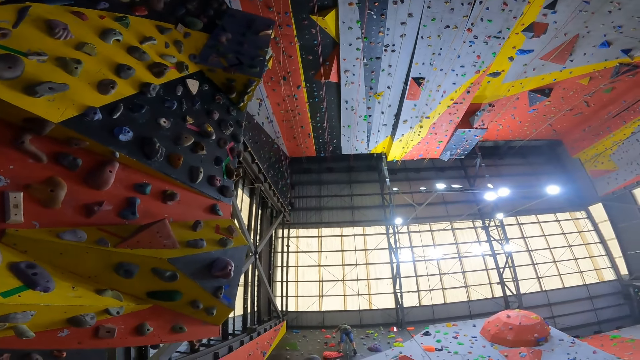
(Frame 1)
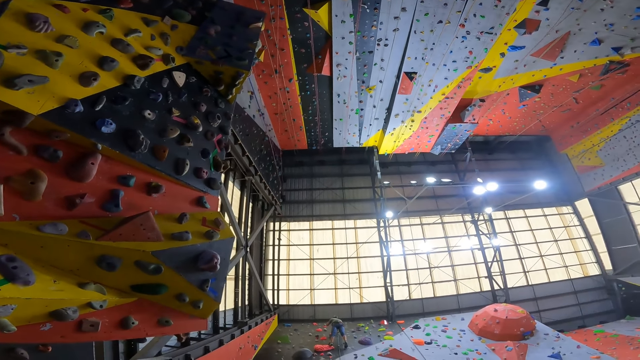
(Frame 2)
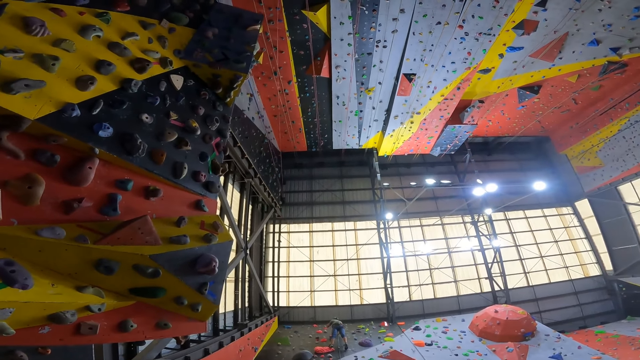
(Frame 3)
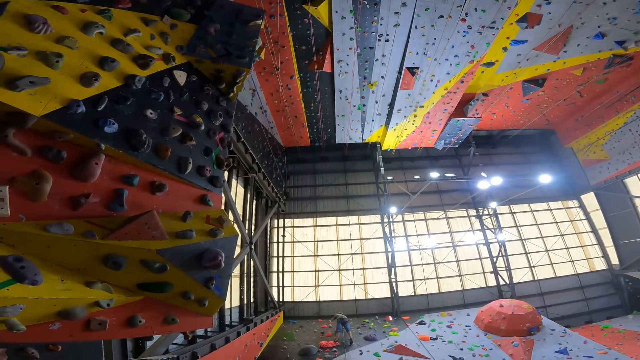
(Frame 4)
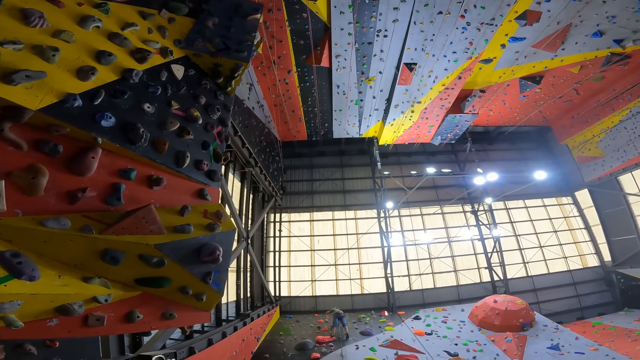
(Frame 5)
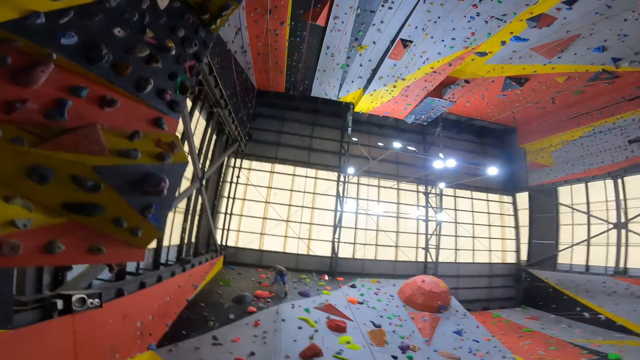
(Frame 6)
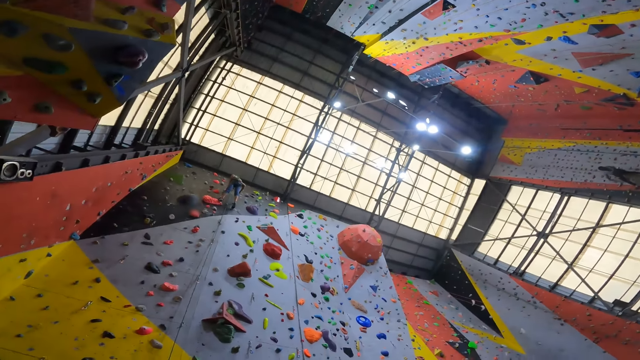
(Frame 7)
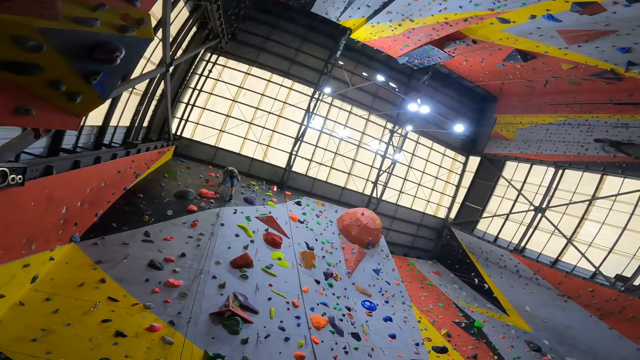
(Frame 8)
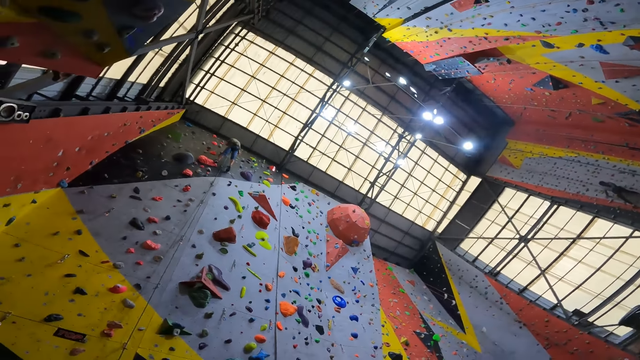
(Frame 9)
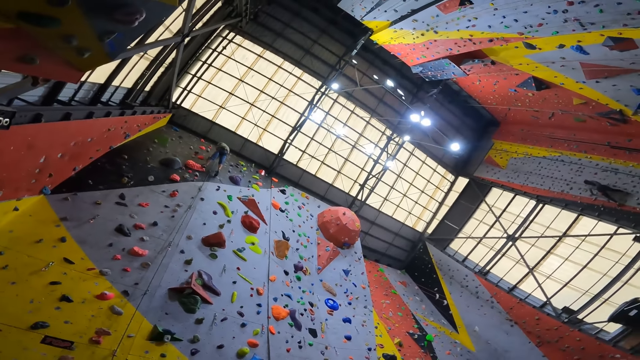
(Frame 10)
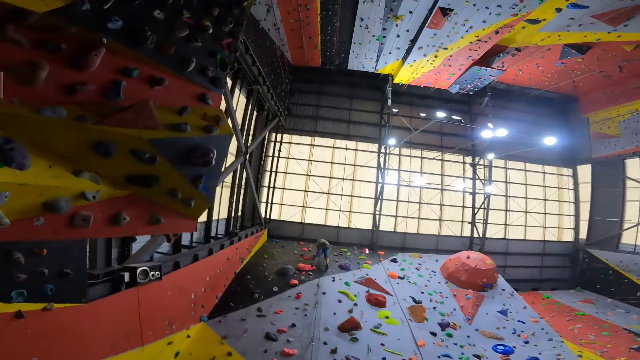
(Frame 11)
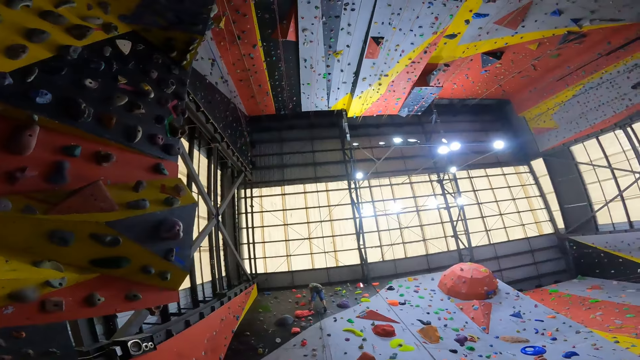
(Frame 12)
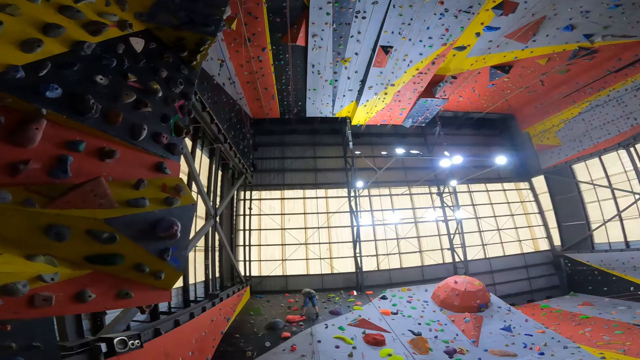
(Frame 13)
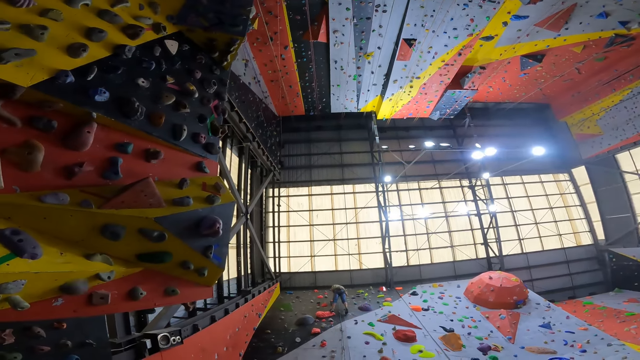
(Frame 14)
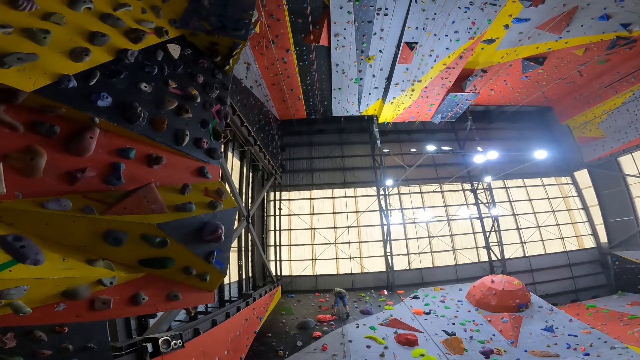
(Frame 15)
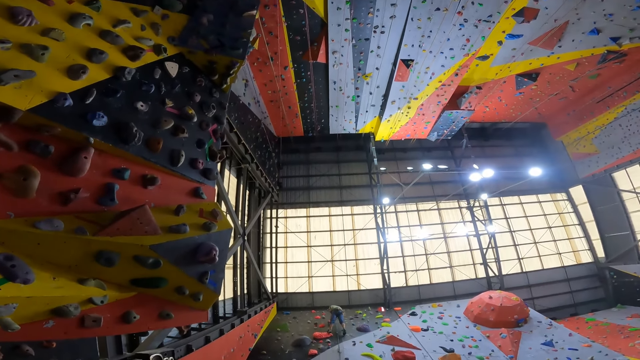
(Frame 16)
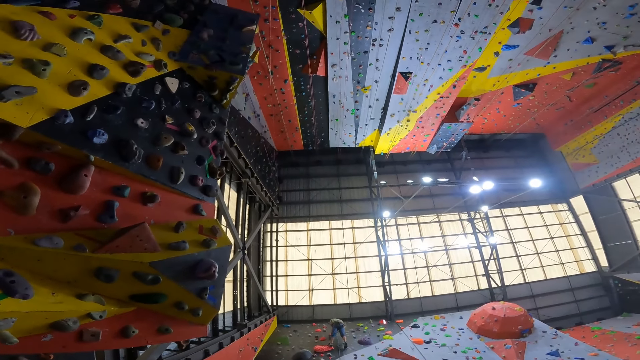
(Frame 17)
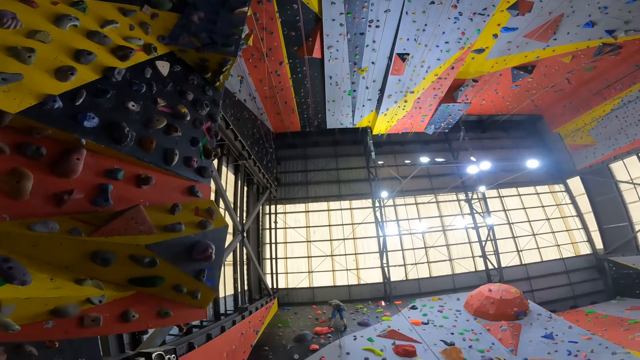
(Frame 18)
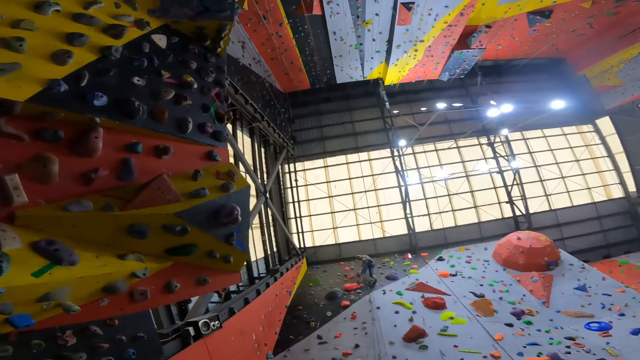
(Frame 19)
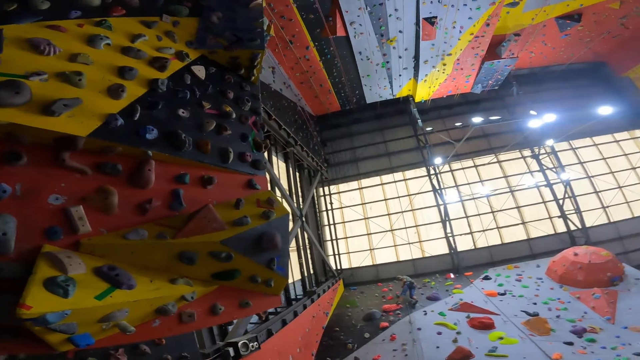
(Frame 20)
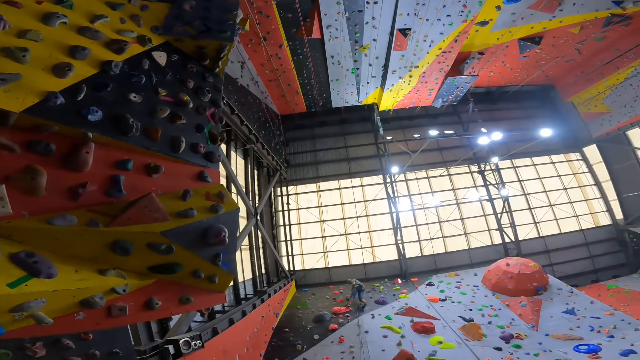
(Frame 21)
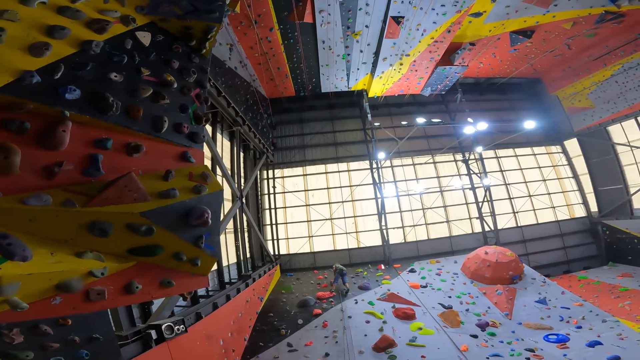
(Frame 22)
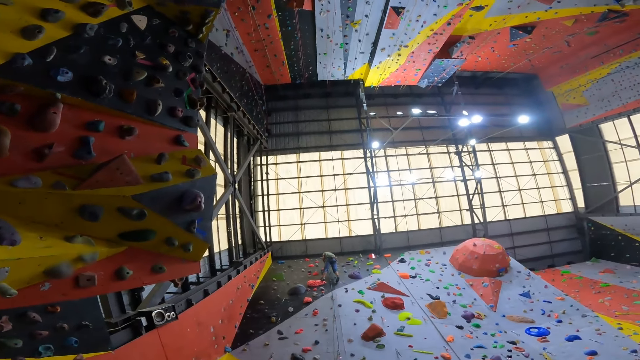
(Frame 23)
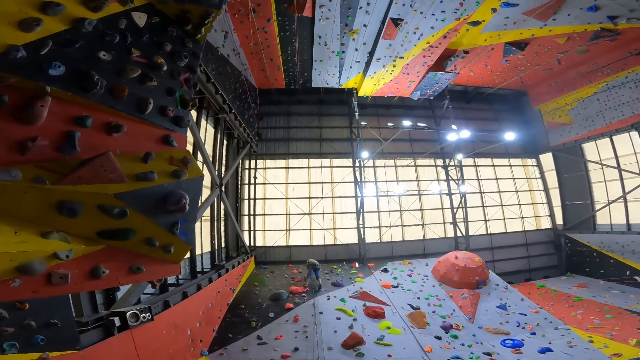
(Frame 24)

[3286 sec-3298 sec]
A man climbs on the wall. The camera wearer stares on the climbing walls.

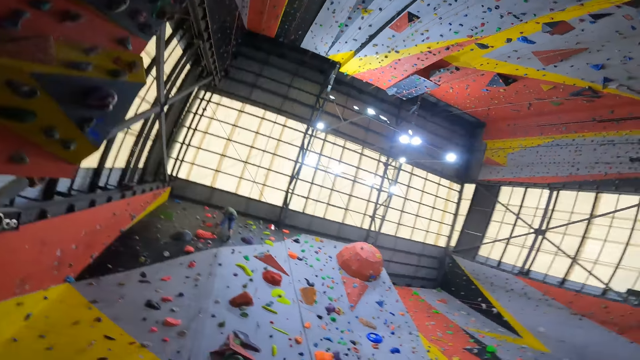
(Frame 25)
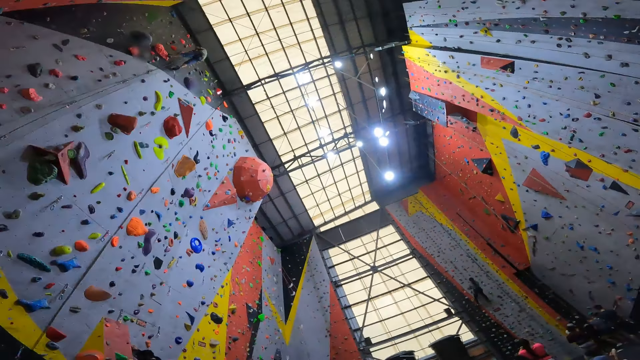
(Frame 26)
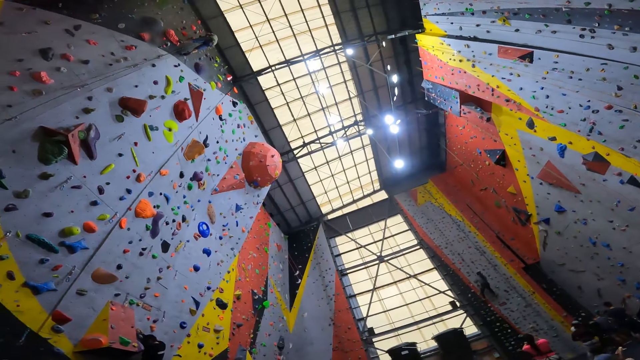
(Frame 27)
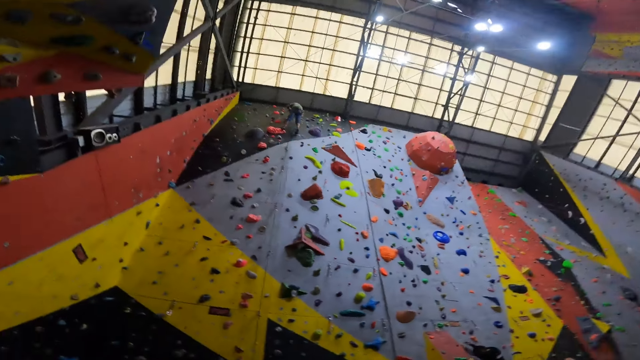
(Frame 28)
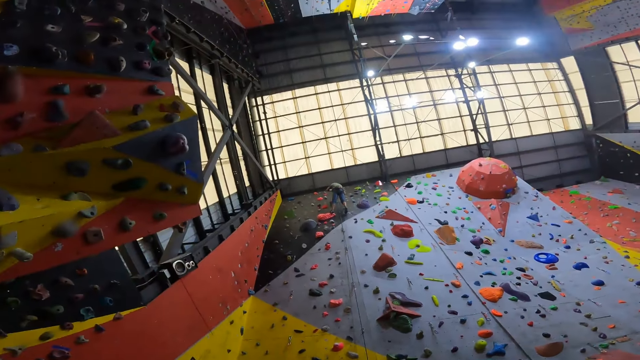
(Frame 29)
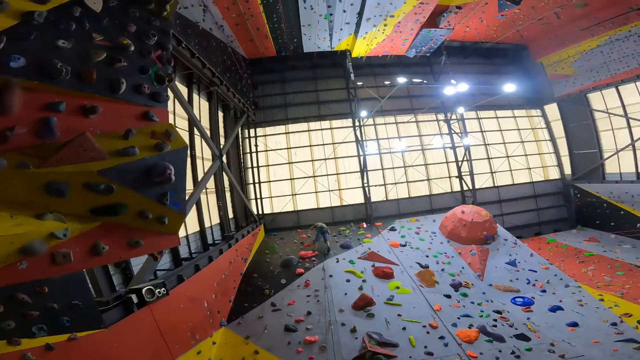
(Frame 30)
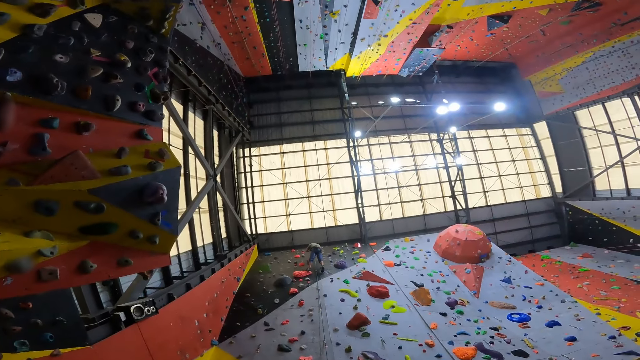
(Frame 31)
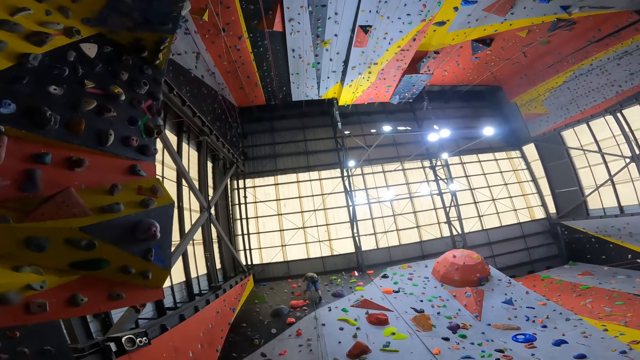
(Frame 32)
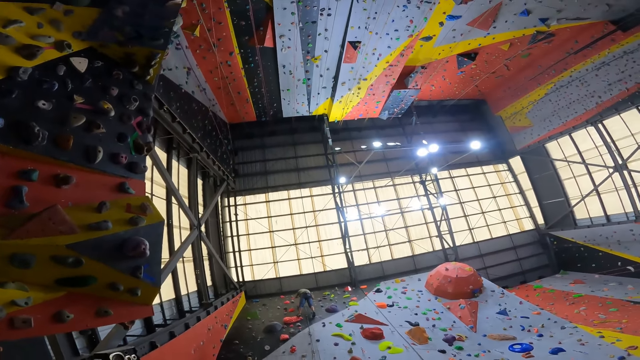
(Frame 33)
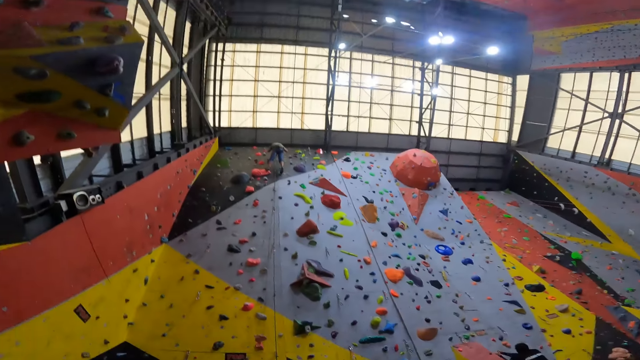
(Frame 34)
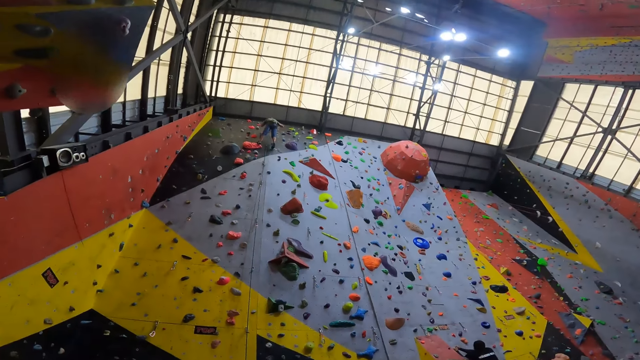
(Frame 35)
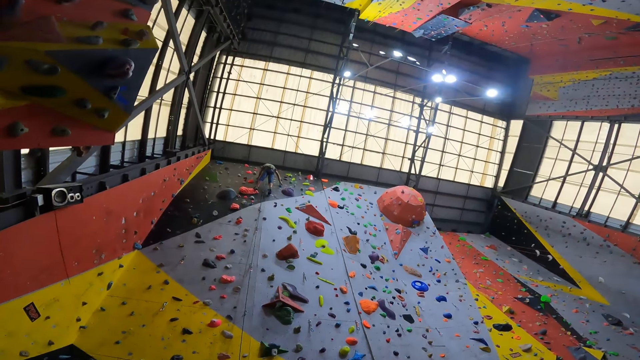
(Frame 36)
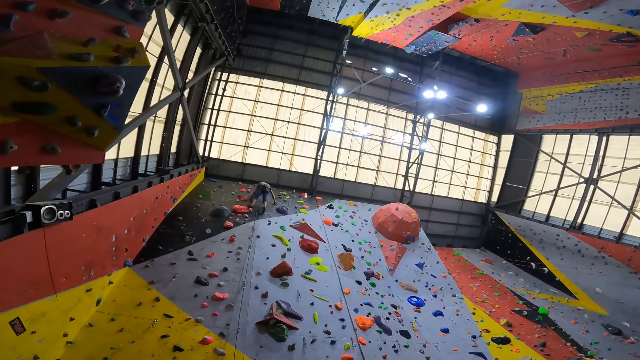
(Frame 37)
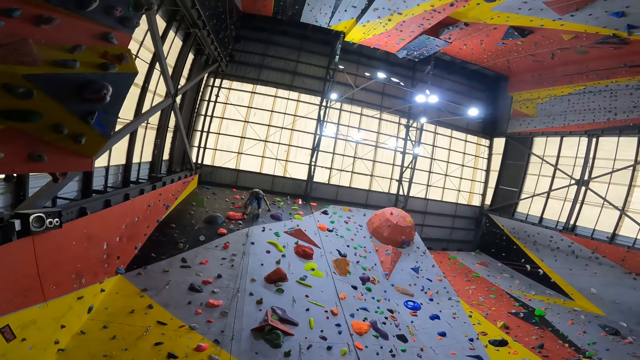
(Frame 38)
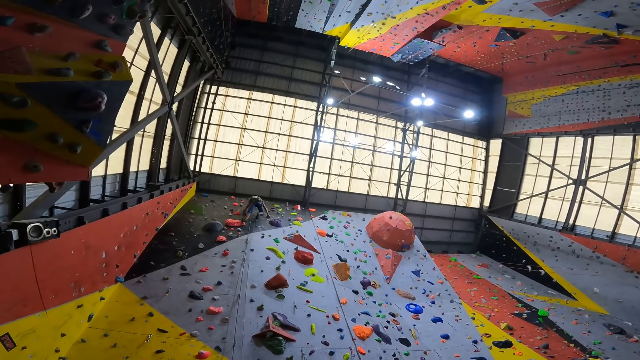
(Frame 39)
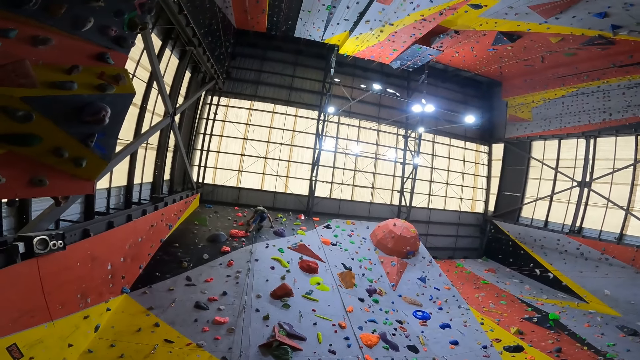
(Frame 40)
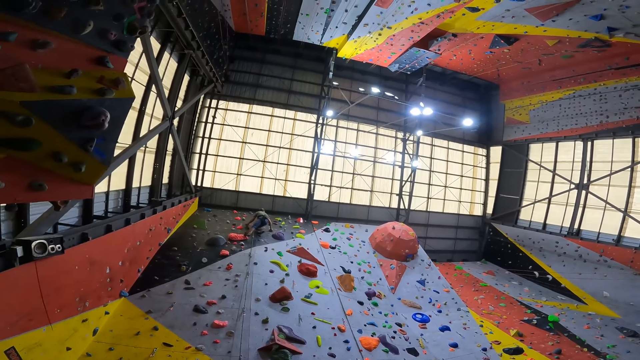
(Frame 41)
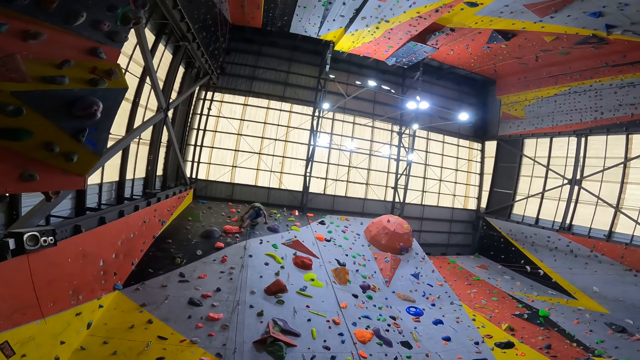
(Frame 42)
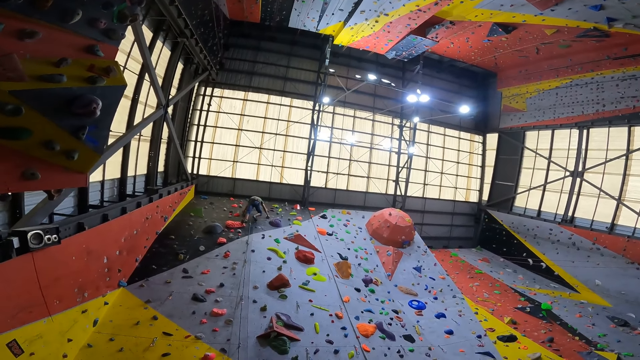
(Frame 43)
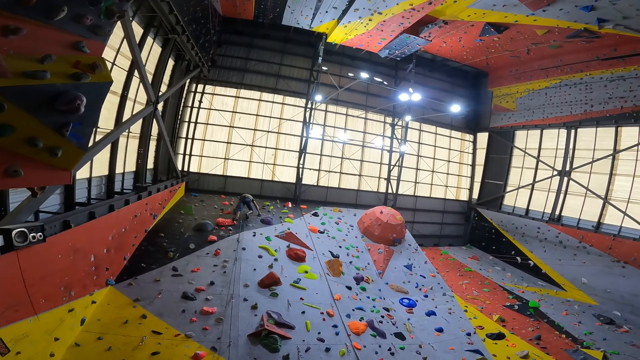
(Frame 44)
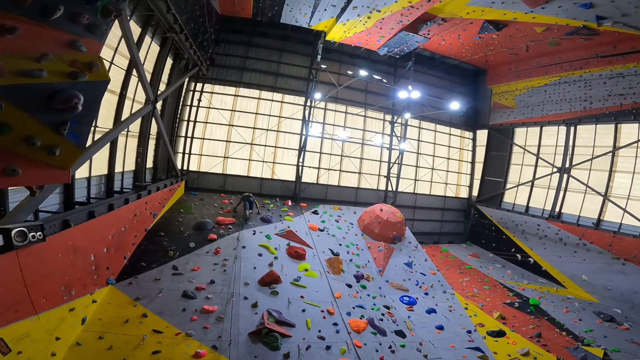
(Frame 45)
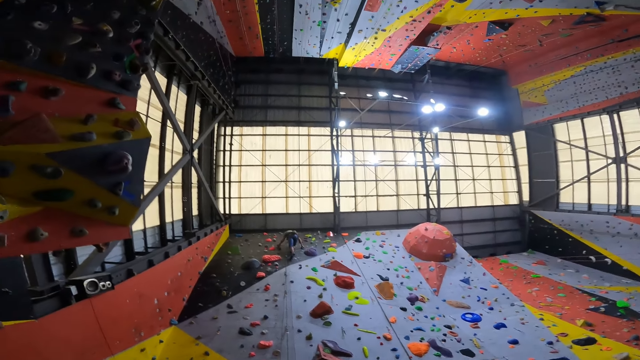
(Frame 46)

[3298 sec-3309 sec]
The camera wearer looks around the room.
